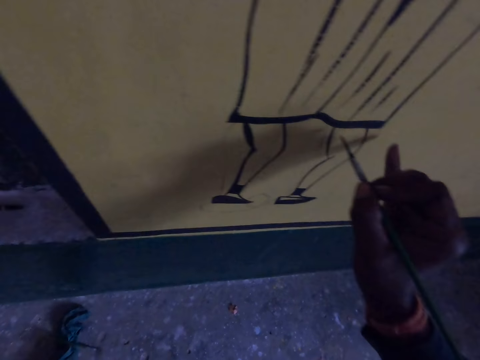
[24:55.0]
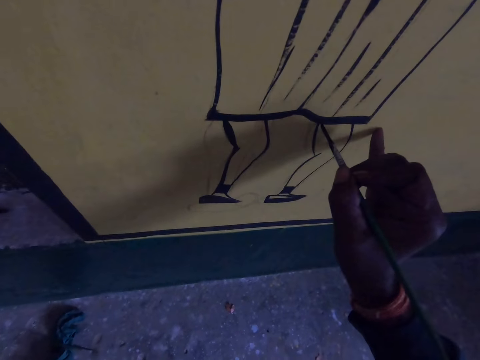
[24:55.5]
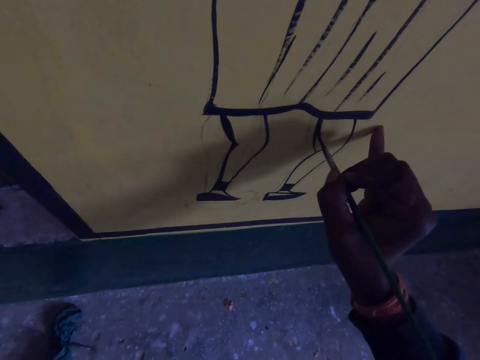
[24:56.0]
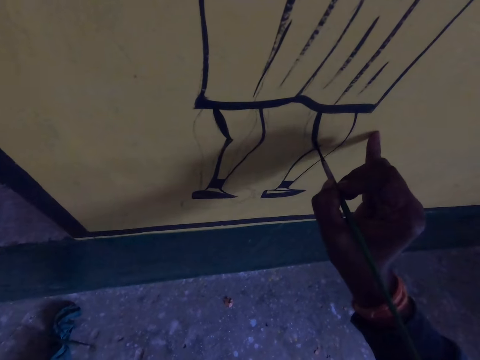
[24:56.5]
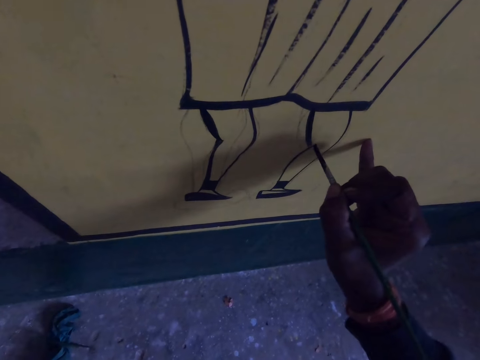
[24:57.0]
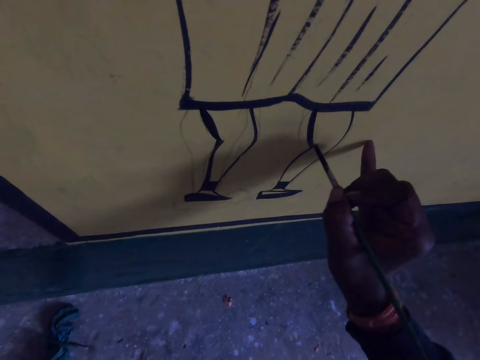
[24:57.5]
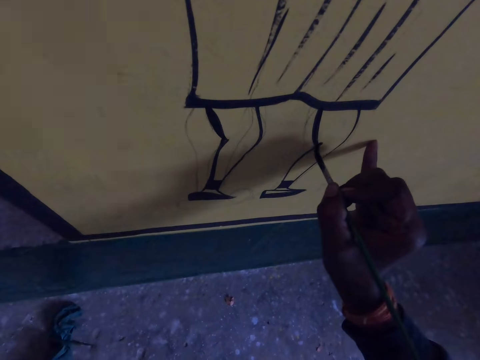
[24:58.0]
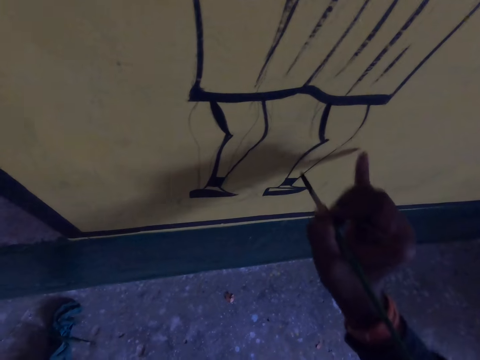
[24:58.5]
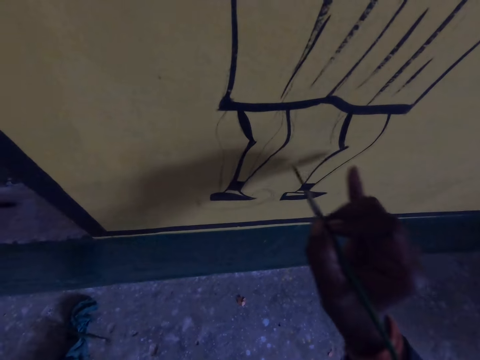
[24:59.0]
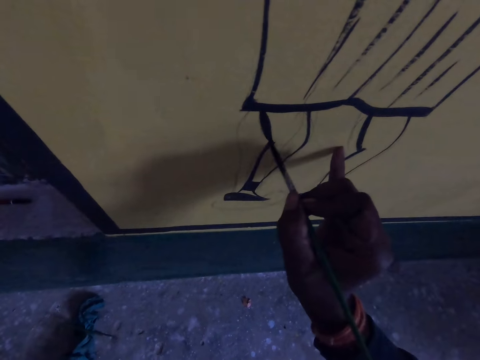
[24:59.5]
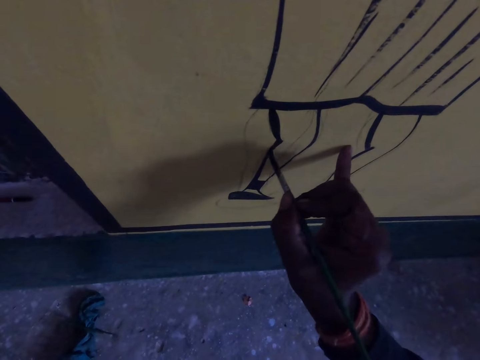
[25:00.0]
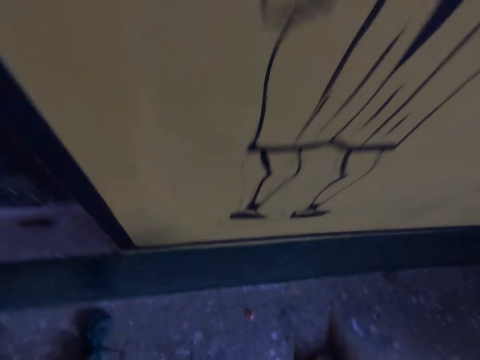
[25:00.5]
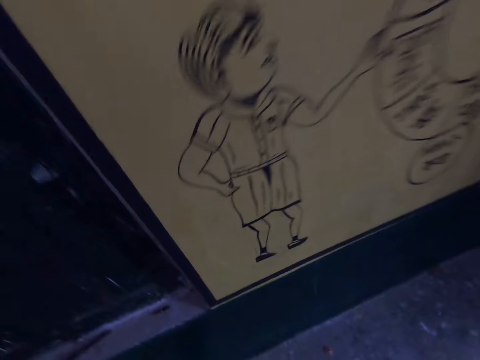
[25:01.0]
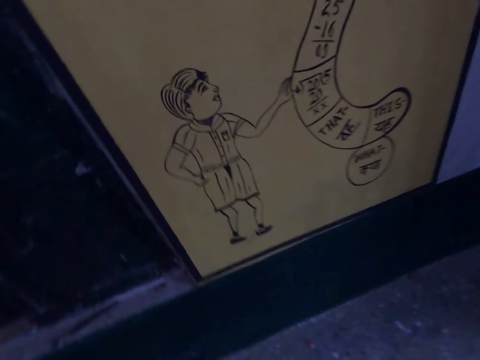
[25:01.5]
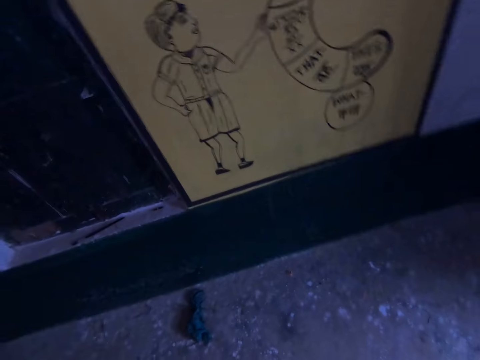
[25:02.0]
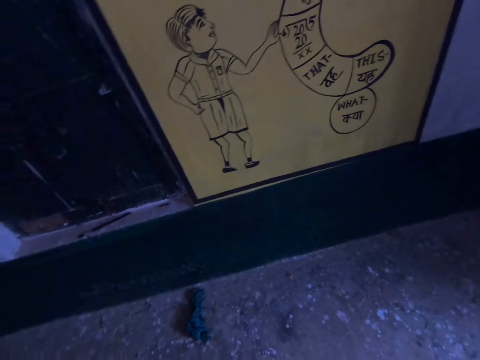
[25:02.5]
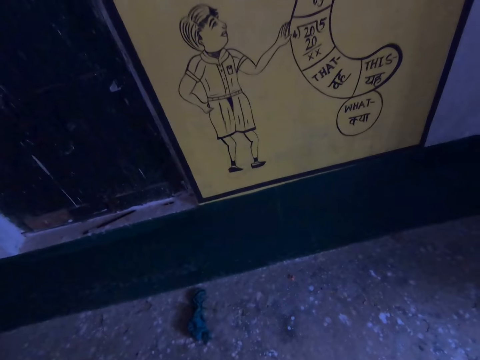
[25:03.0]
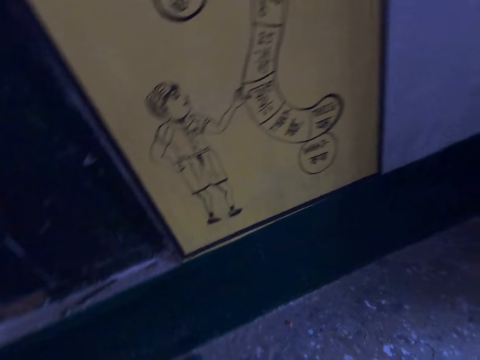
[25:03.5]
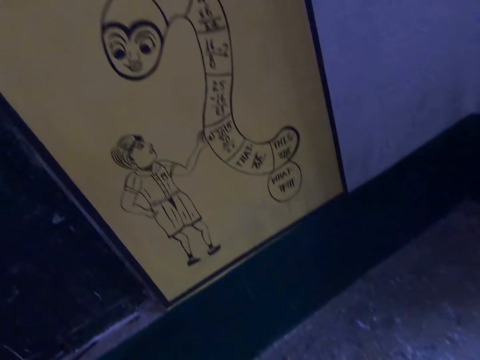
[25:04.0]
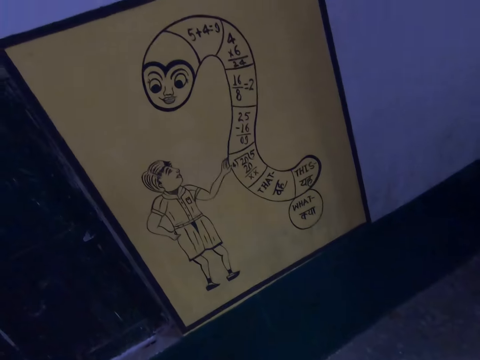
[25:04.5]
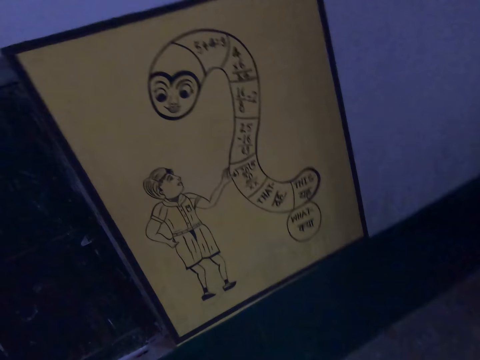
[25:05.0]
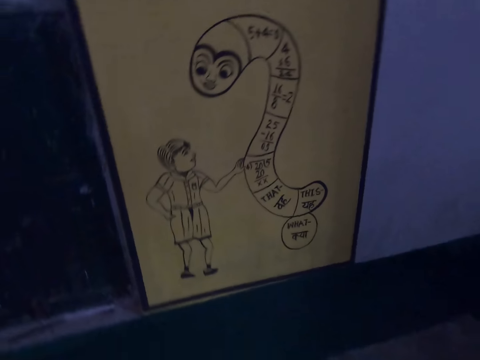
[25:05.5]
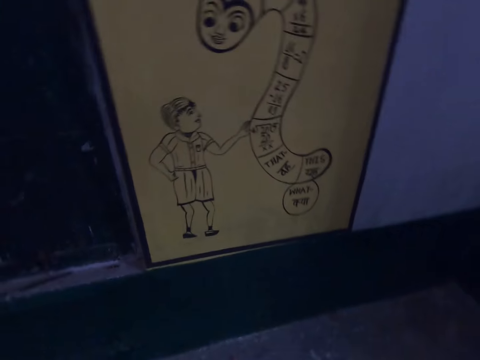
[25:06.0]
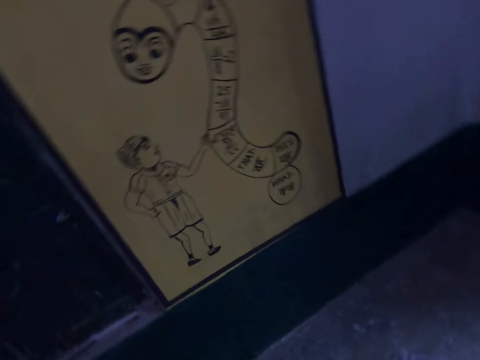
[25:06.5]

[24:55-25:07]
The camera wearer looks at the board.
